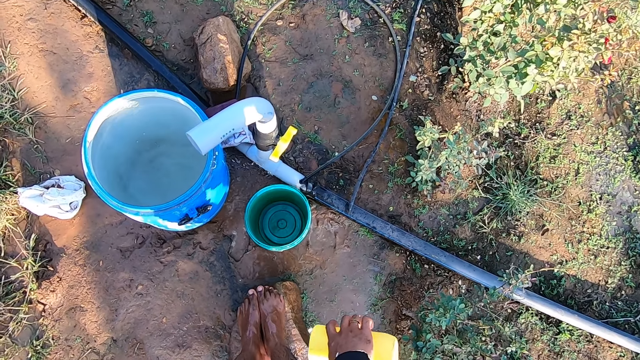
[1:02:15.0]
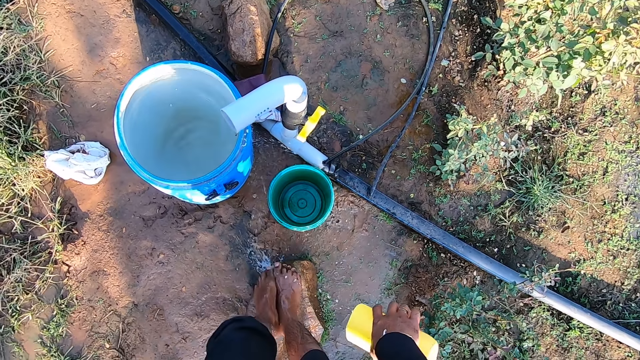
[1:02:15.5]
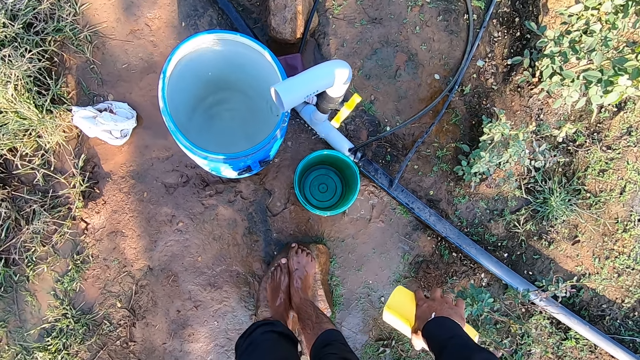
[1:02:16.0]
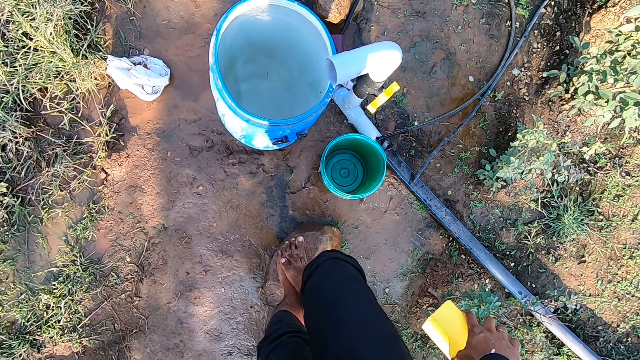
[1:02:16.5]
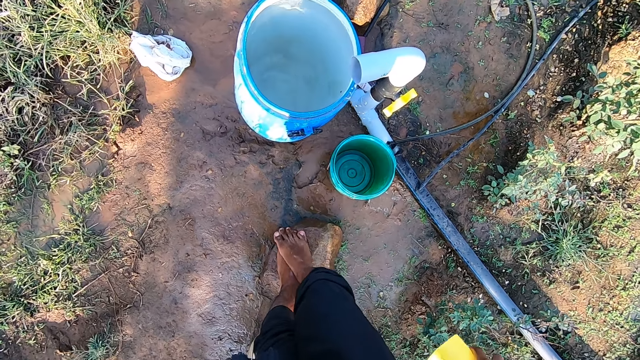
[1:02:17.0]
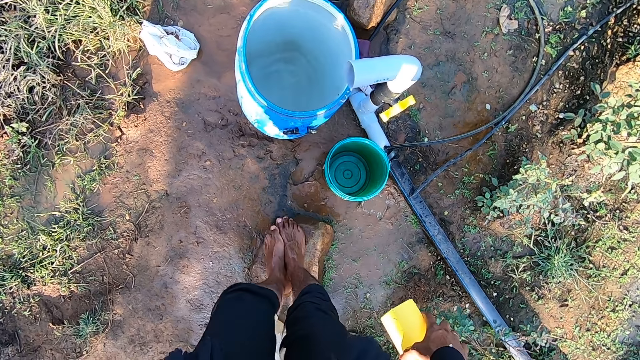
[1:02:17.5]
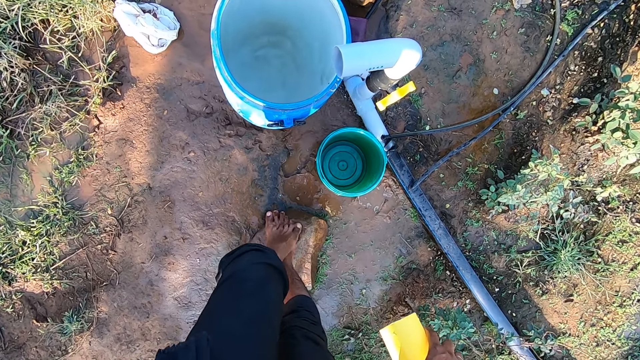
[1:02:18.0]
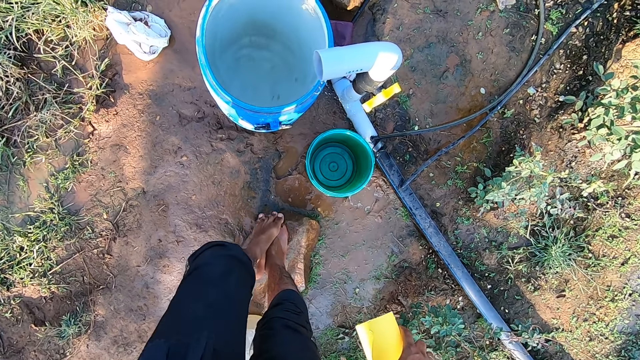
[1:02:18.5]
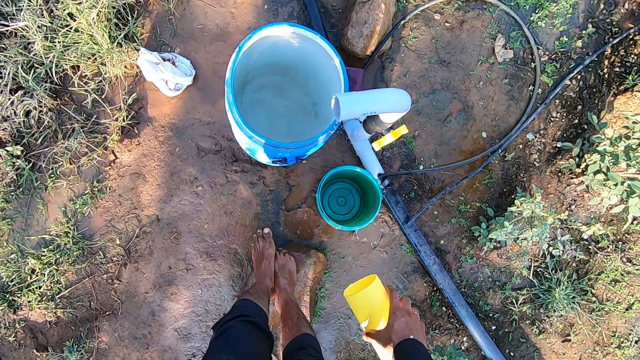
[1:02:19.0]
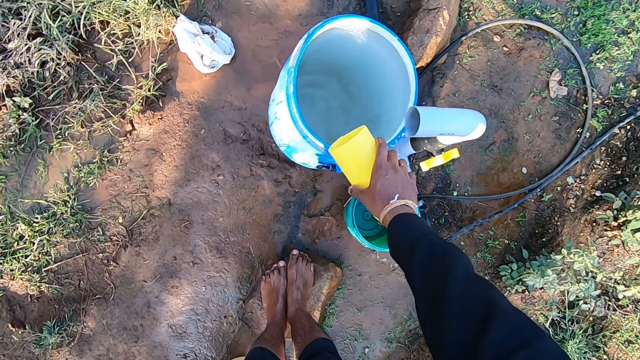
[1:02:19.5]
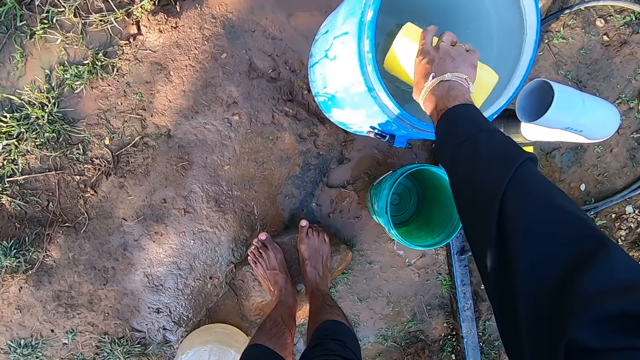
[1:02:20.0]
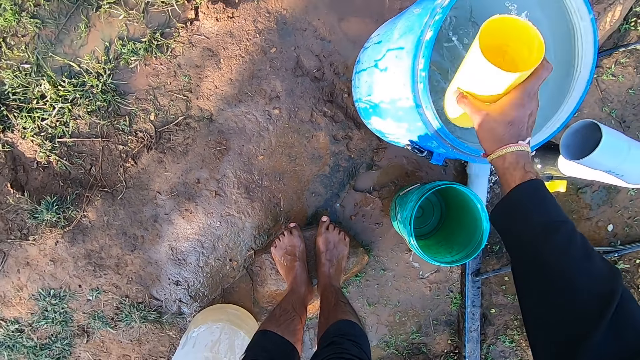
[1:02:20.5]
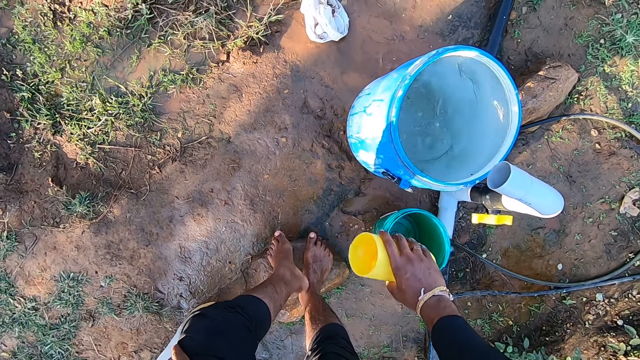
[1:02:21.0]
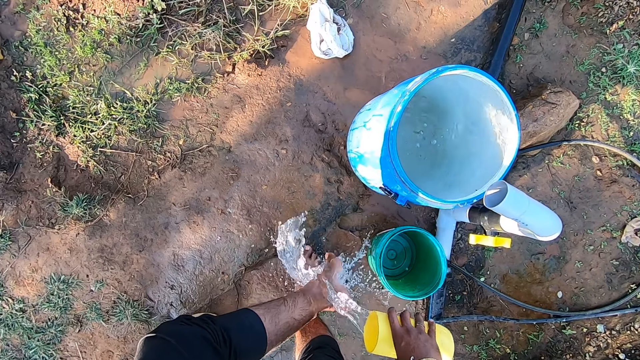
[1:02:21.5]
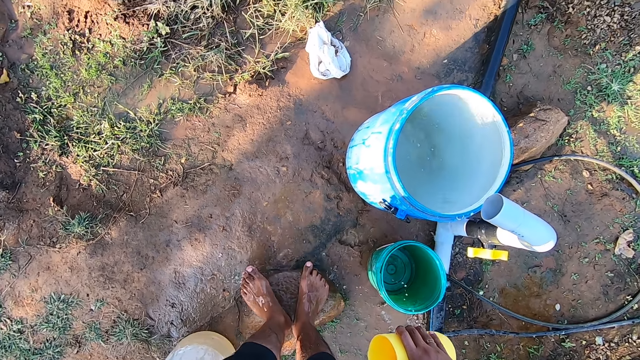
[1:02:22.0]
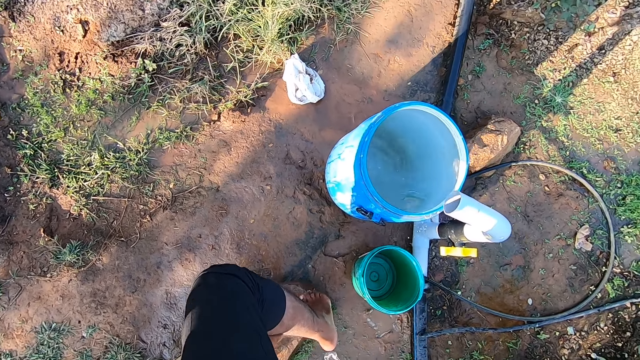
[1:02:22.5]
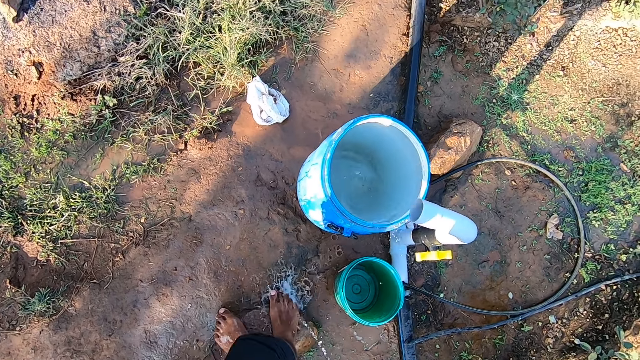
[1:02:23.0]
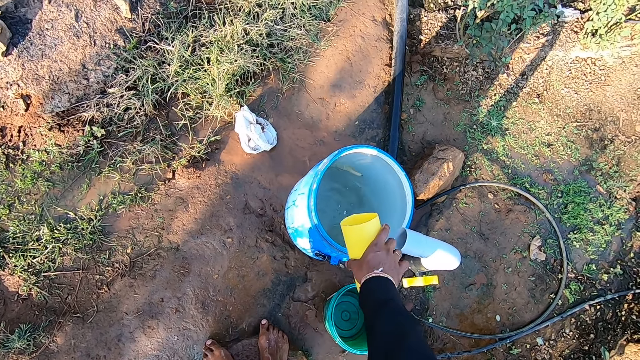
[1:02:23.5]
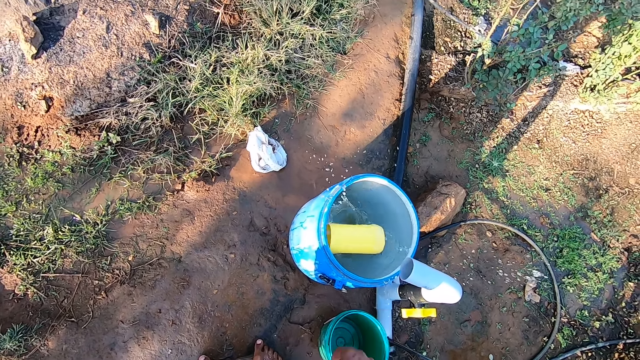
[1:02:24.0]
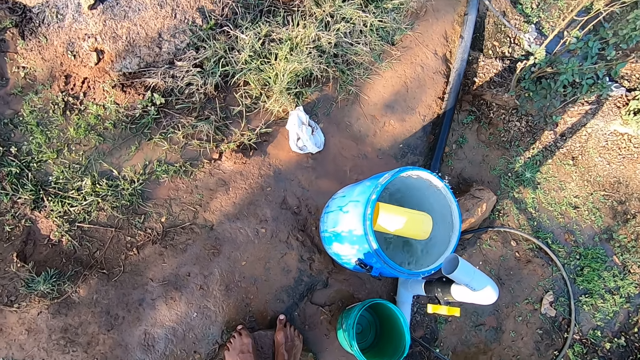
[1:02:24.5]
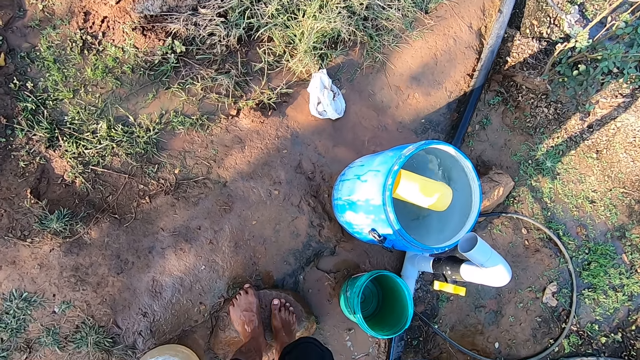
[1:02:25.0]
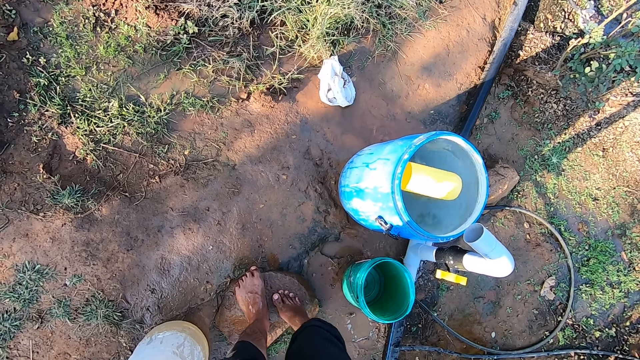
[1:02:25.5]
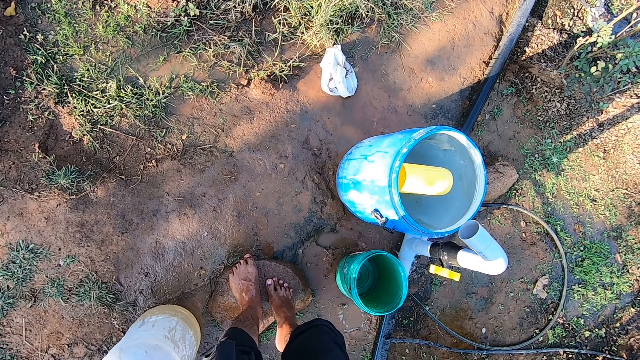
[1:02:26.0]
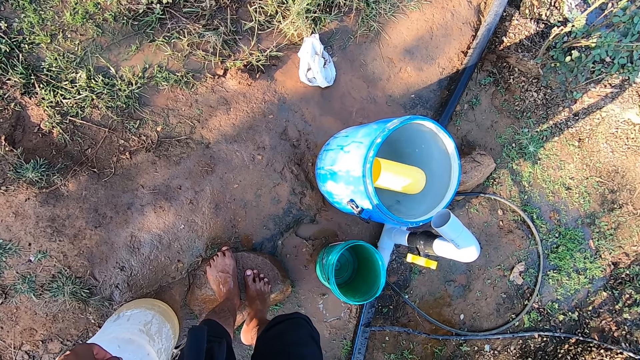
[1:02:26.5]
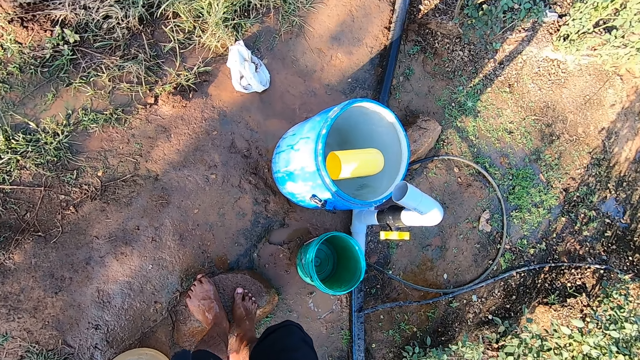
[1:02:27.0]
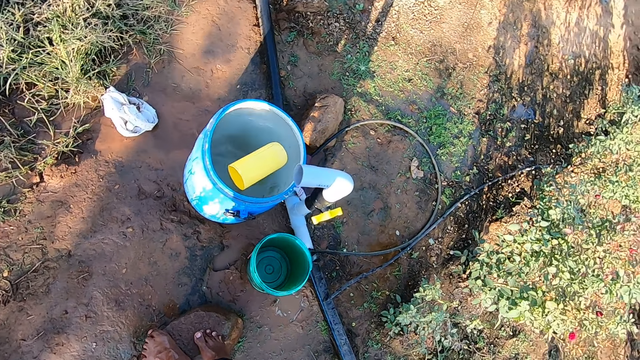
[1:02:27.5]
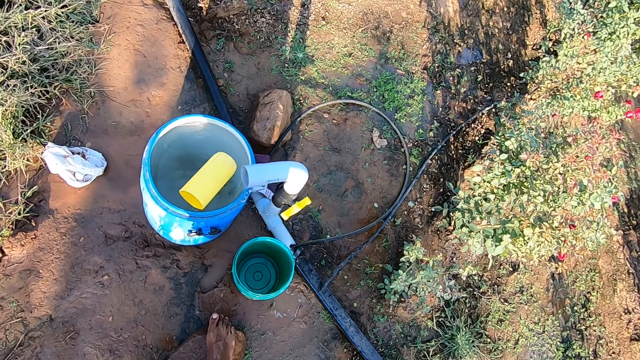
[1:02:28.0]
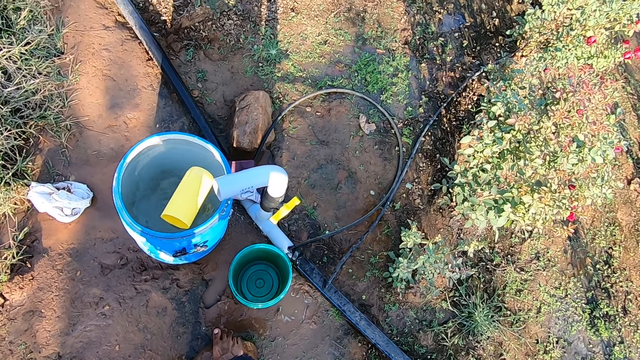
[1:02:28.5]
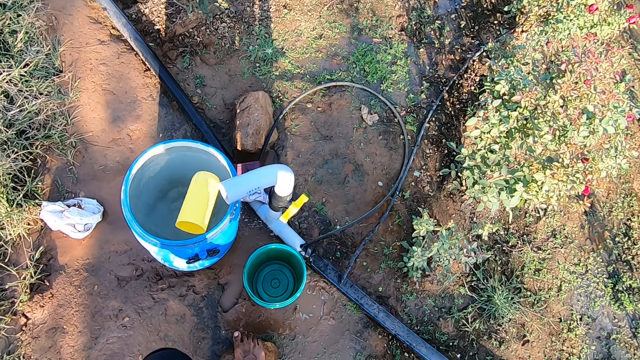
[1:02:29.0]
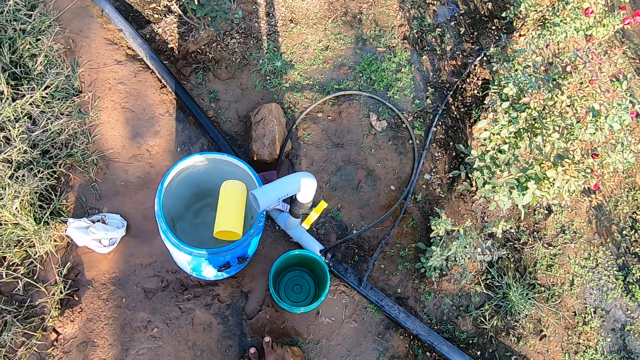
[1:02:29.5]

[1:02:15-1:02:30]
The camera wearer pours water from the yellow cup in his right hand on his legs. He rubs his right leg on his left leg. He rubs his left leg on his right leg. He takes water from the barrel of water with the yellow cup in his right hand. He pours water from the yellow cup in his right hand on his left leg. He pours water from the yellow cup in his right hand on his right leg. He drops the yellow cup in his right hand in the barrel of water. He looks round.

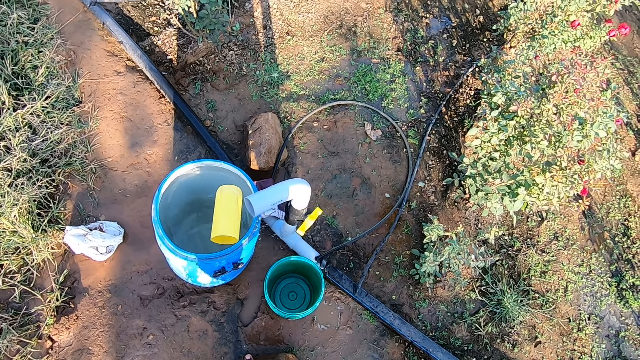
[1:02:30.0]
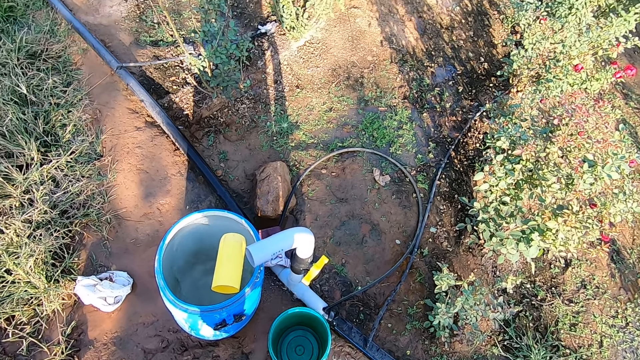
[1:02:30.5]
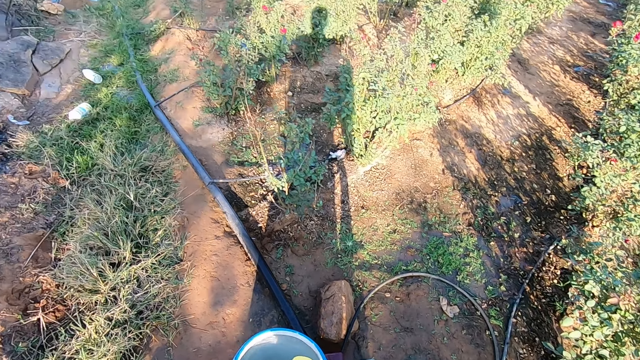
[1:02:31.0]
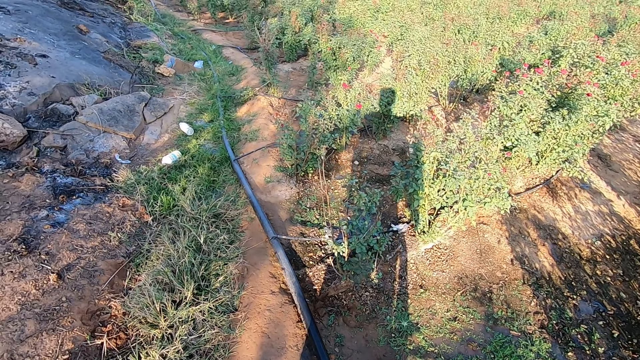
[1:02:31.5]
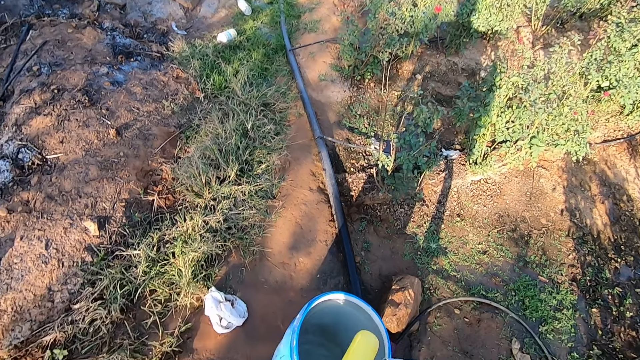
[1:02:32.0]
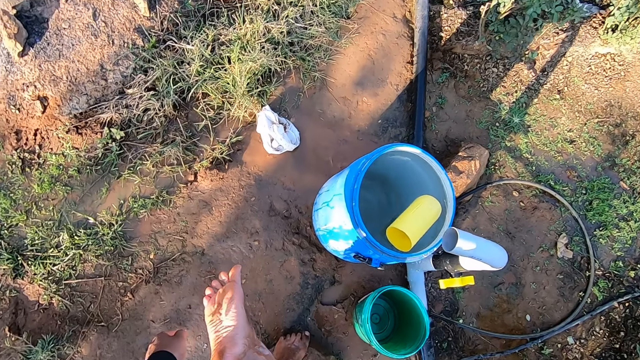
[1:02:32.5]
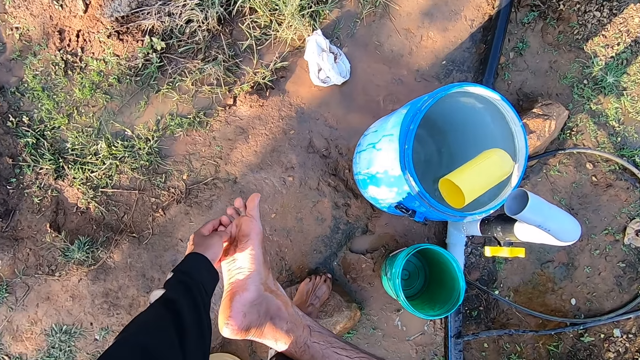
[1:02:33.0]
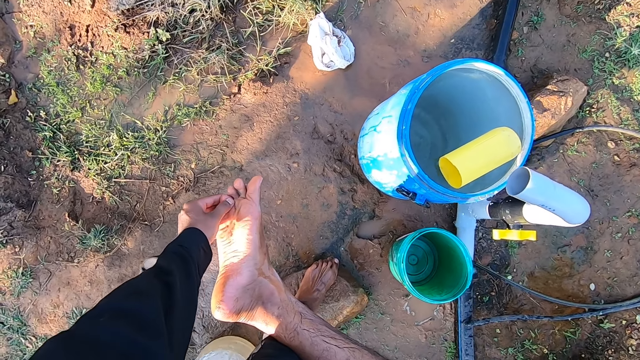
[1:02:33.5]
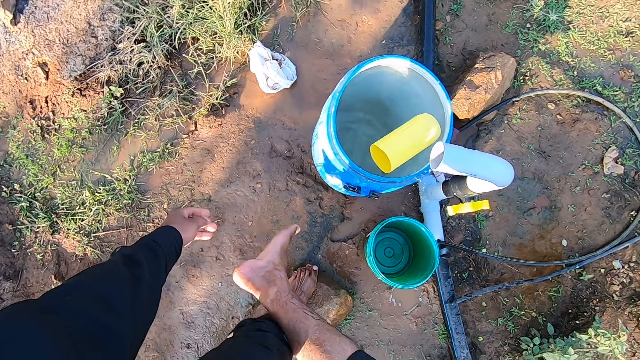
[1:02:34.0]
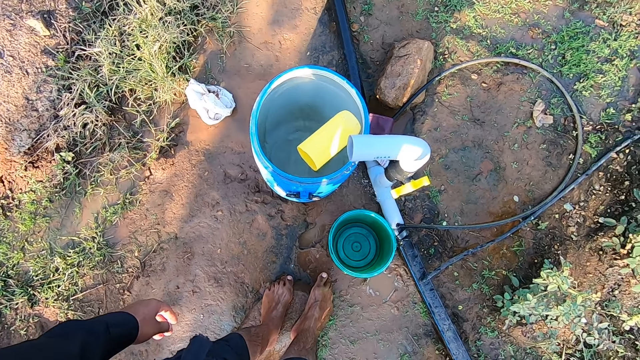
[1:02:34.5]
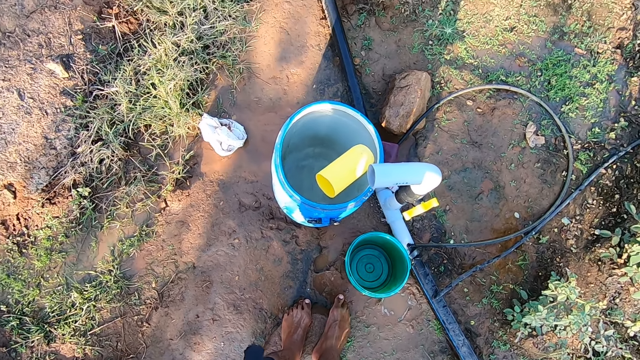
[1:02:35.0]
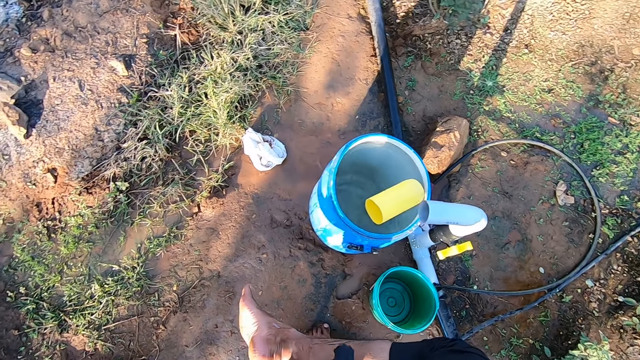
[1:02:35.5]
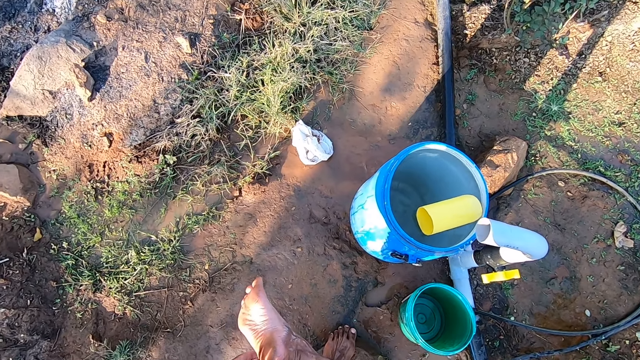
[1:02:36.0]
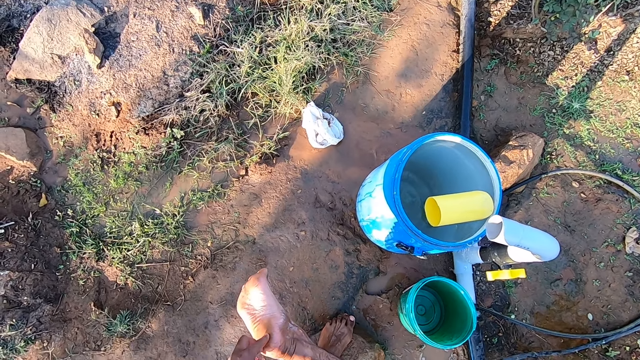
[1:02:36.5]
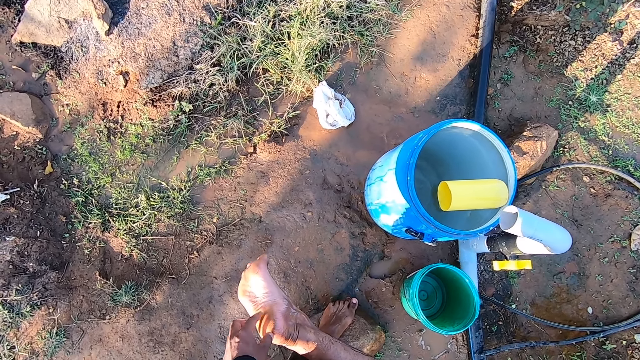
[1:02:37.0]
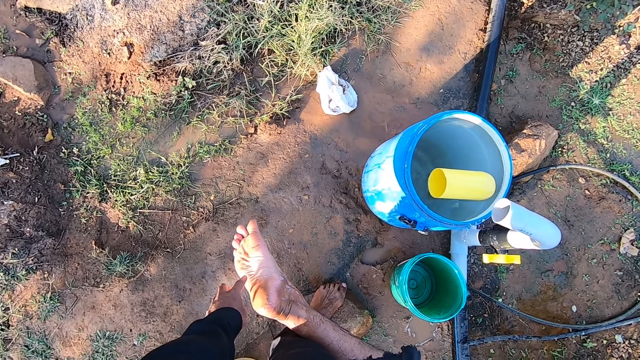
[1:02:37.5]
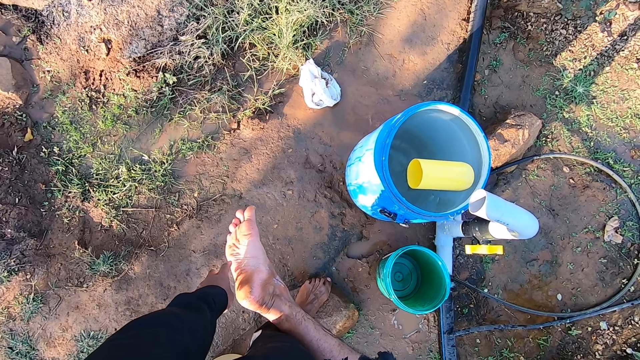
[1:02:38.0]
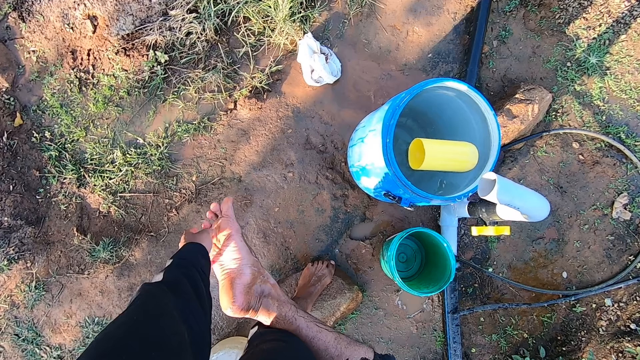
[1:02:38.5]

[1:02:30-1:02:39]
The camera wearer touches his right leg with his left hand. He removes something from his feet. He looks round. He removes something from his feet.
